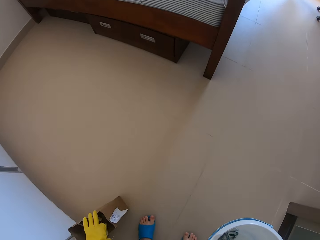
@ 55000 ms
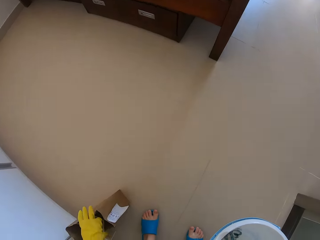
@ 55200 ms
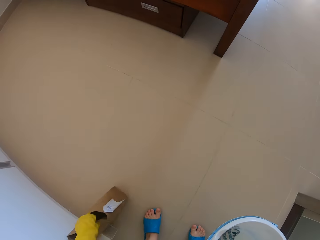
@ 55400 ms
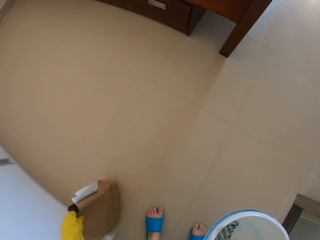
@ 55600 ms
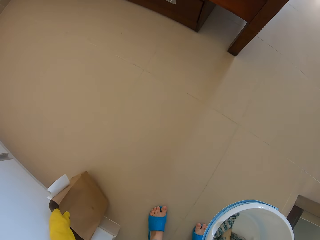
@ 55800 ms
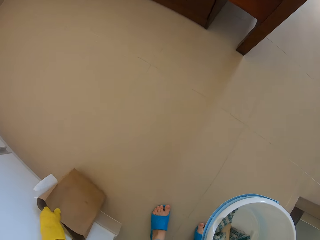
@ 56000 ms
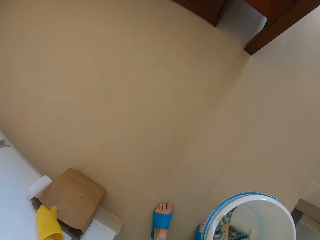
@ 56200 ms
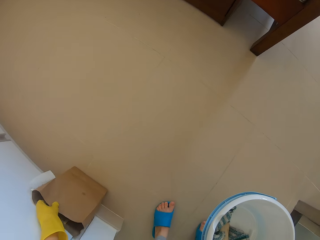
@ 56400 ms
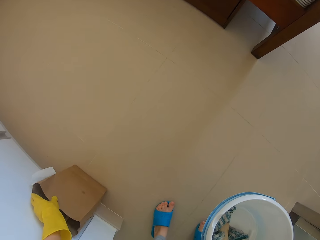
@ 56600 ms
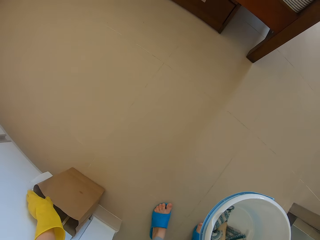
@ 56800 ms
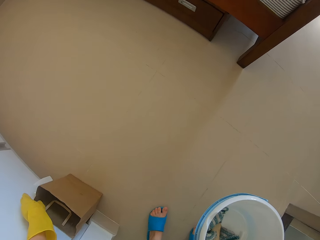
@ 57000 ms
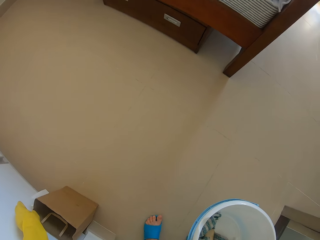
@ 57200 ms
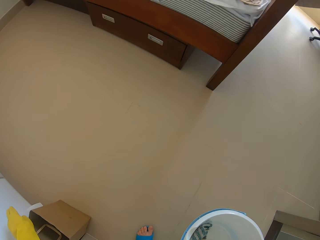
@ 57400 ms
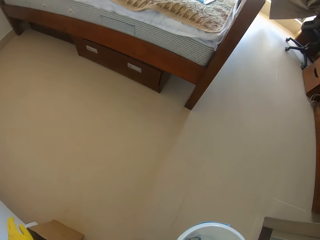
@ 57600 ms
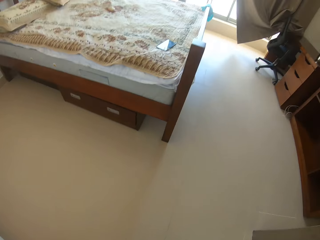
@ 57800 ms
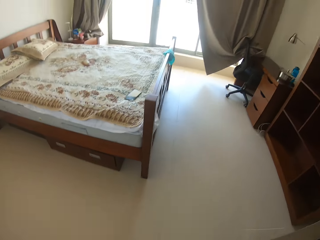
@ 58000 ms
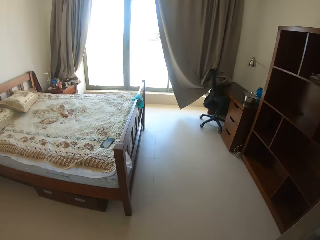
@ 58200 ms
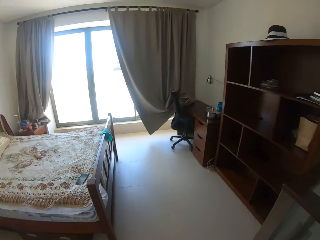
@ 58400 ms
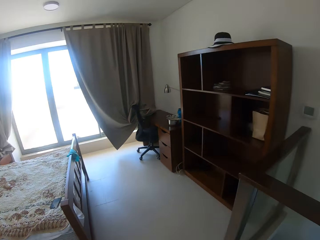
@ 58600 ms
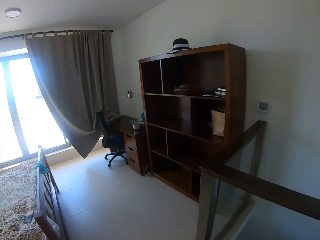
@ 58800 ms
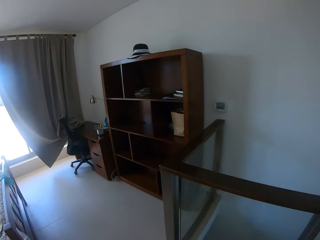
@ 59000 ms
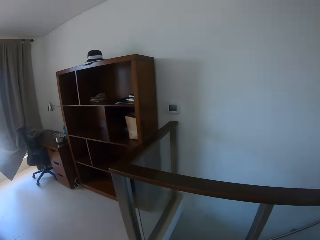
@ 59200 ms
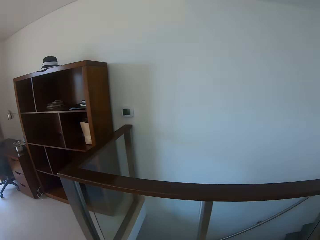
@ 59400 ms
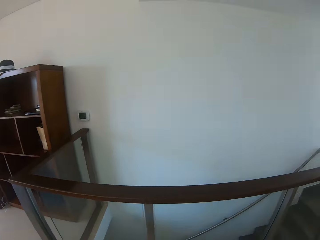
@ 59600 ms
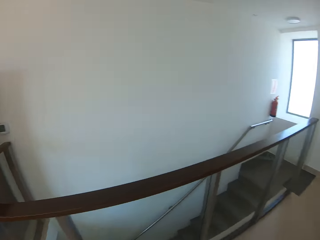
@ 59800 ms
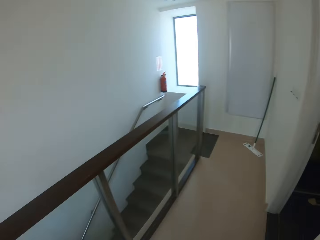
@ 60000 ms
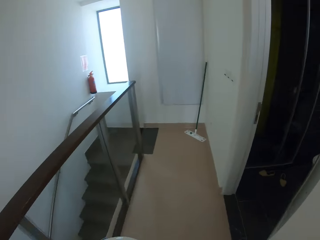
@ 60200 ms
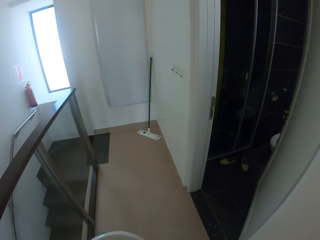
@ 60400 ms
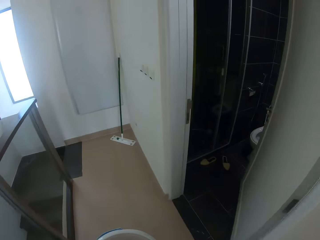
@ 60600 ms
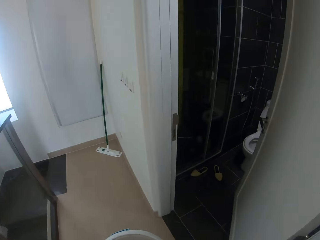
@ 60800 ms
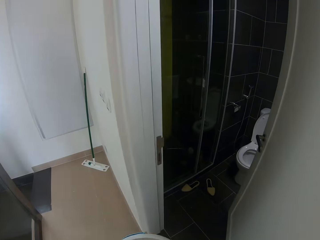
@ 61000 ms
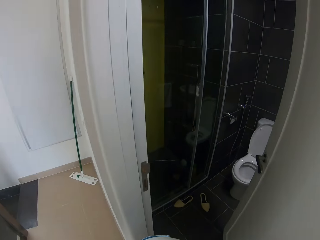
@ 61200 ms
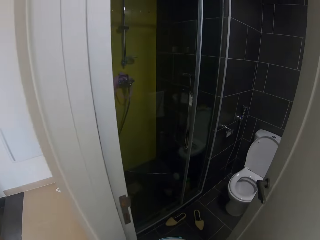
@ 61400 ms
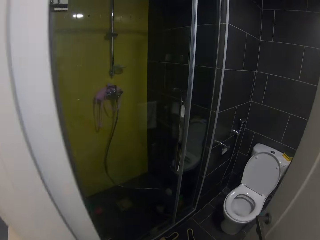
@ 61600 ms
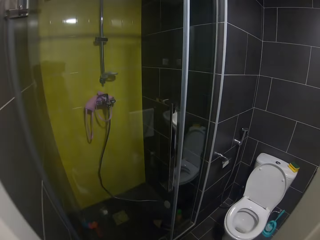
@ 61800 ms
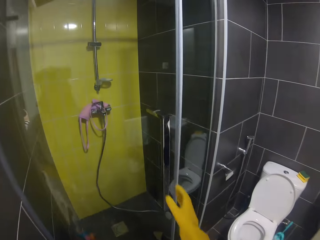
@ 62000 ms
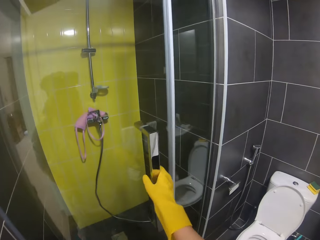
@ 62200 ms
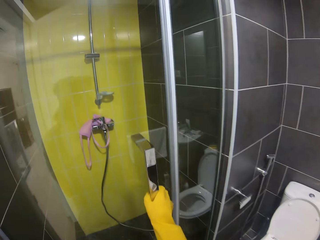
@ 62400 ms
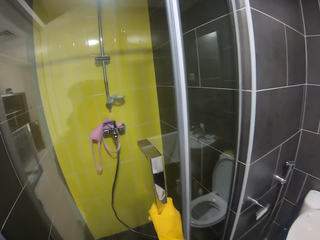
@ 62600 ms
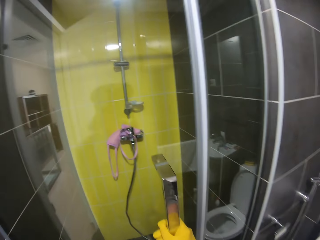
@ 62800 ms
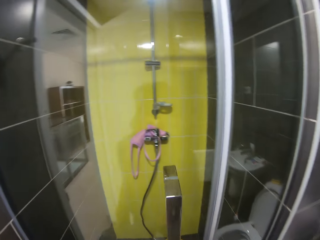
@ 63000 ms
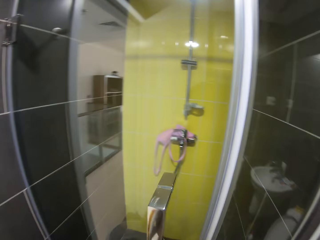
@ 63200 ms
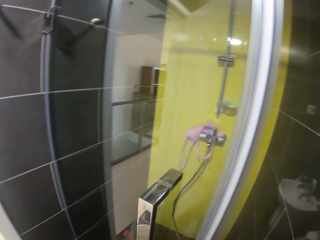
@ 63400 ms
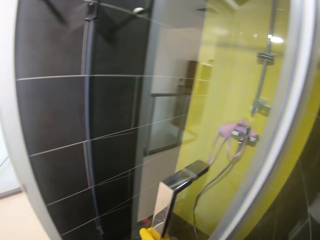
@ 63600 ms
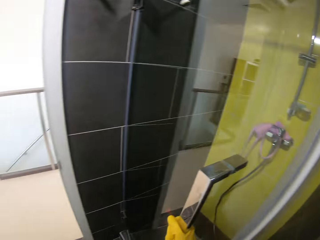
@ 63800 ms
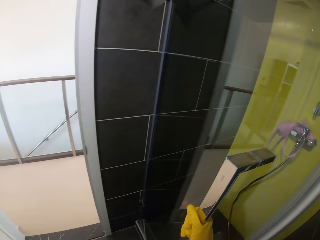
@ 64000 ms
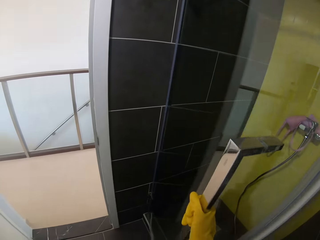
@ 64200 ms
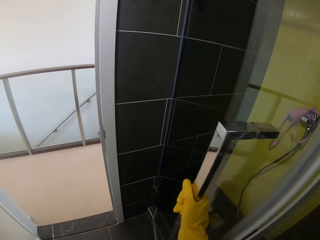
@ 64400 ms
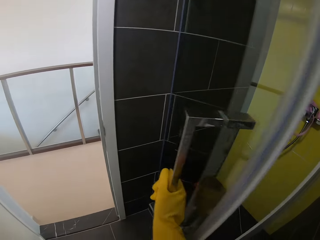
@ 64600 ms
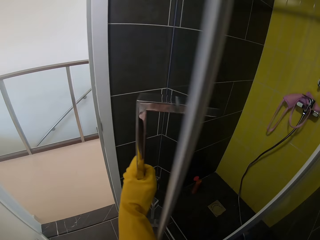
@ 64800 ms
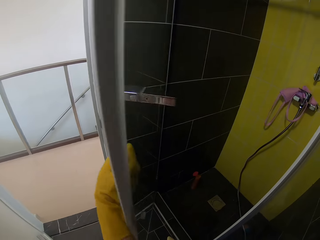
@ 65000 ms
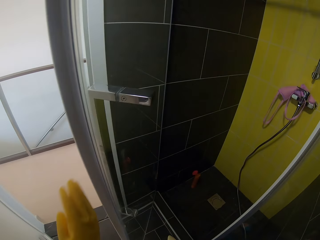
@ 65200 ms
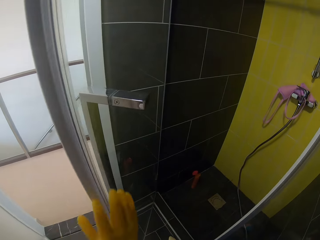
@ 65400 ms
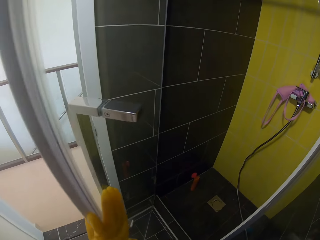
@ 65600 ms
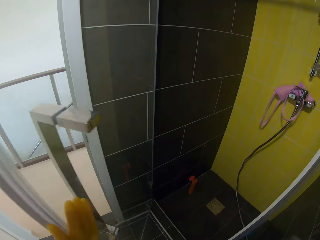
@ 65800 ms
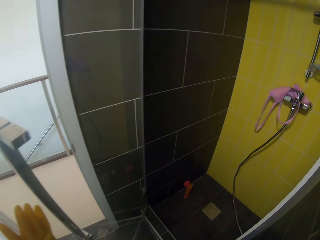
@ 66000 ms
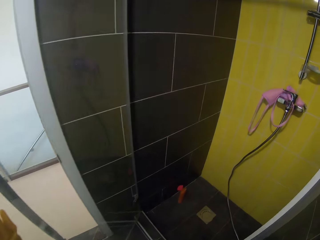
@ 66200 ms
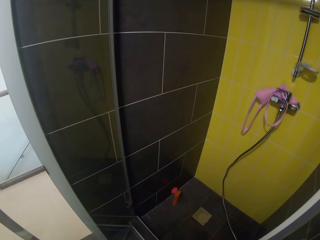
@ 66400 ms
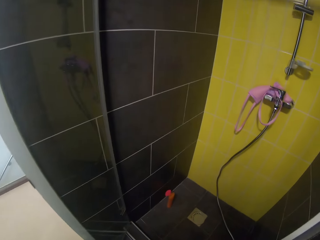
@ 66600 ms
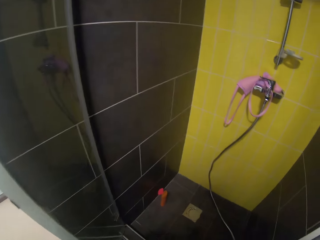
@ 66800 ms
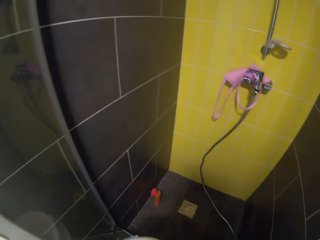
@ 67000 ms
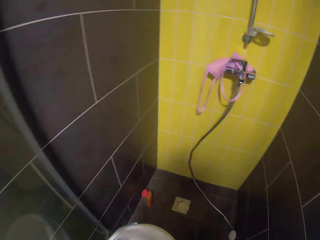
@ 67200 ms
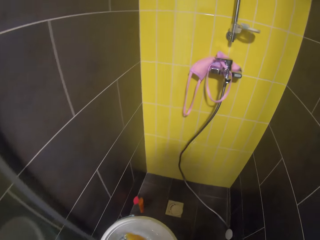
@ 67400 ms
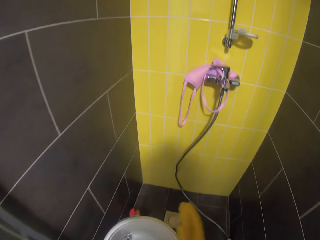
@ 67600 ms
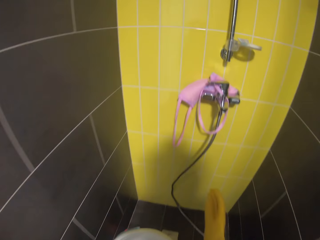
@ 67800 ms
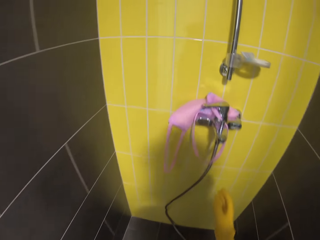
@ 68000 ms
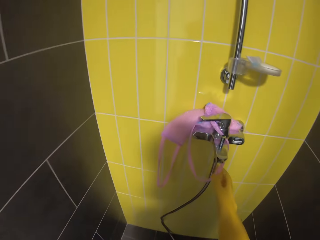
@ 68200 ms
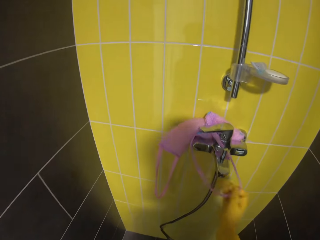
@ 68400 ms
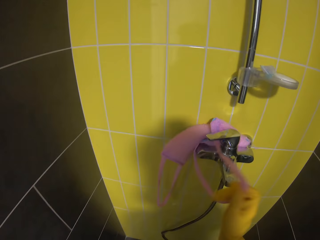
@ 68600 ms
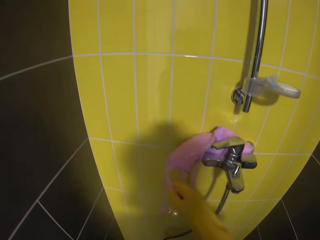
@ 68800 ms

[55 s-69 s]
The camera wearer picks a carrier bag. They move the bag on the floor. They put the carrier bag on the floor. They walk around the house. They walk into the bathroom. They hold the bathroom door. They open the bathroom door. They push the bathroom door. They walk in the bathroom.

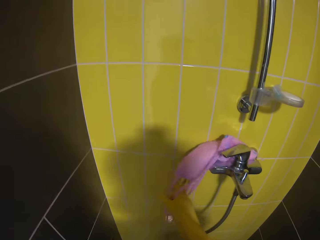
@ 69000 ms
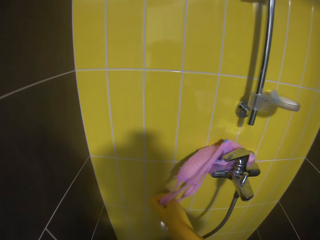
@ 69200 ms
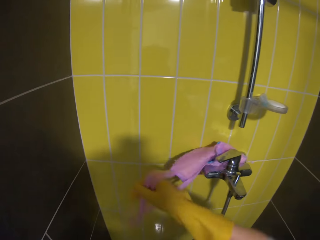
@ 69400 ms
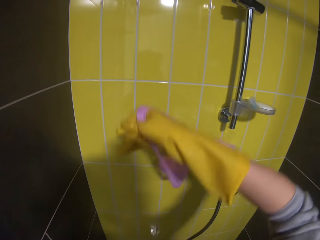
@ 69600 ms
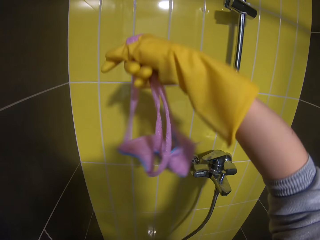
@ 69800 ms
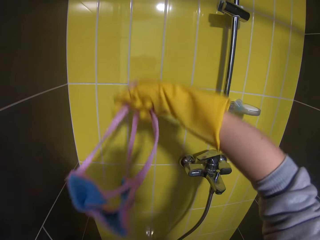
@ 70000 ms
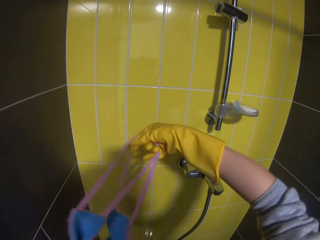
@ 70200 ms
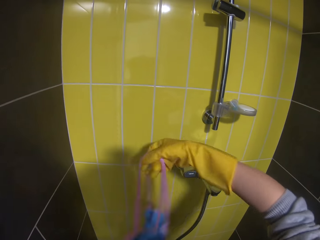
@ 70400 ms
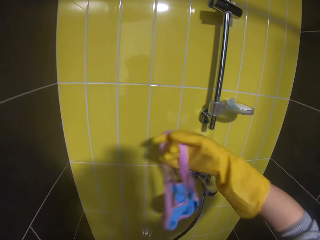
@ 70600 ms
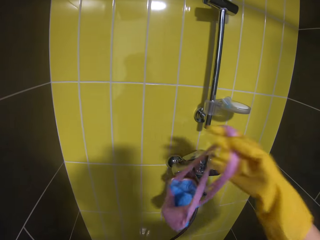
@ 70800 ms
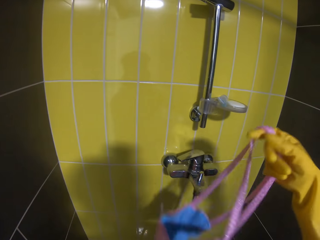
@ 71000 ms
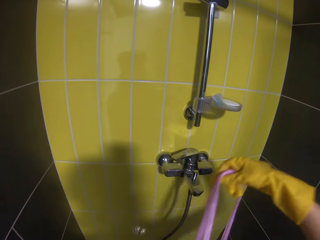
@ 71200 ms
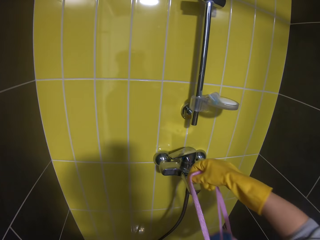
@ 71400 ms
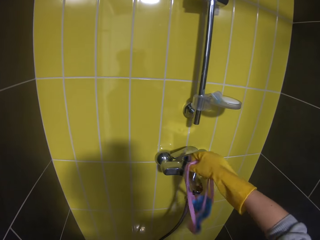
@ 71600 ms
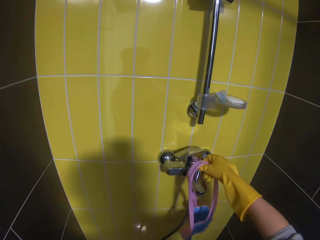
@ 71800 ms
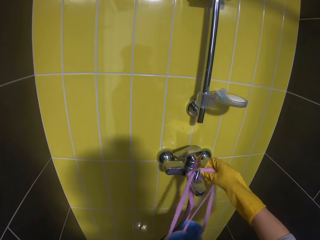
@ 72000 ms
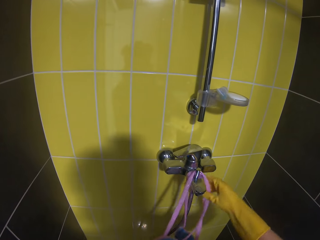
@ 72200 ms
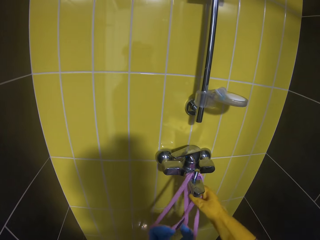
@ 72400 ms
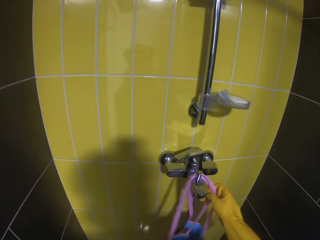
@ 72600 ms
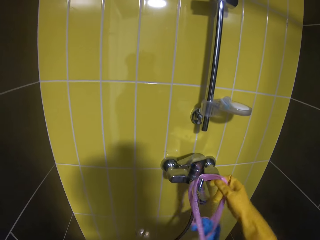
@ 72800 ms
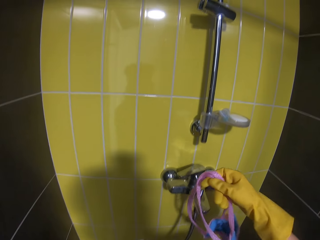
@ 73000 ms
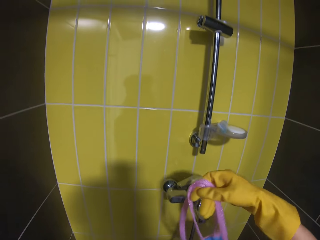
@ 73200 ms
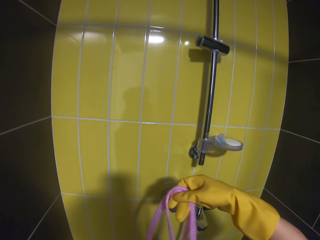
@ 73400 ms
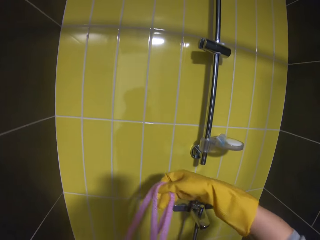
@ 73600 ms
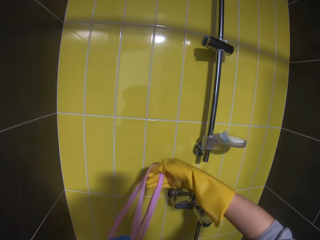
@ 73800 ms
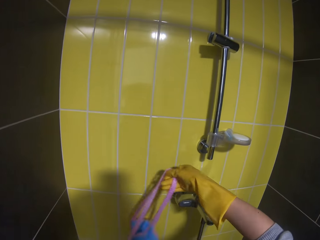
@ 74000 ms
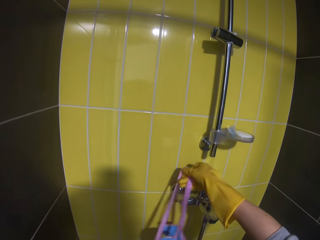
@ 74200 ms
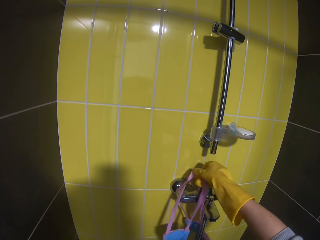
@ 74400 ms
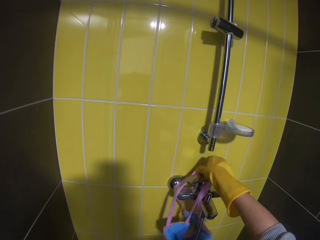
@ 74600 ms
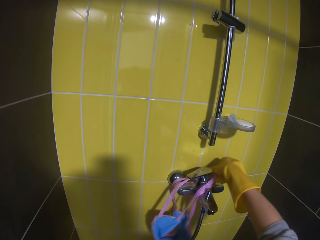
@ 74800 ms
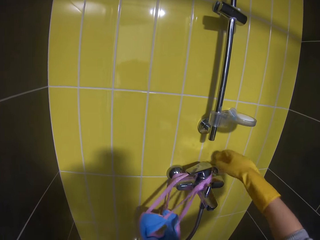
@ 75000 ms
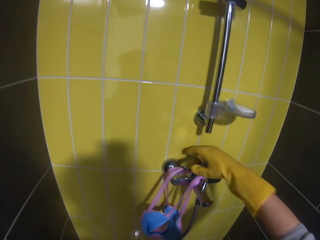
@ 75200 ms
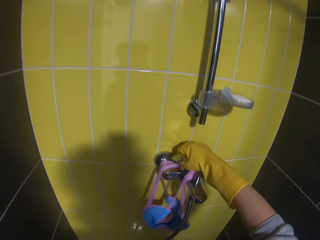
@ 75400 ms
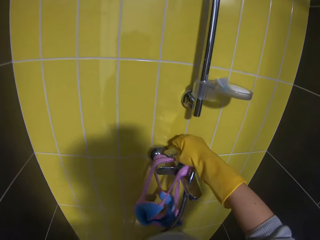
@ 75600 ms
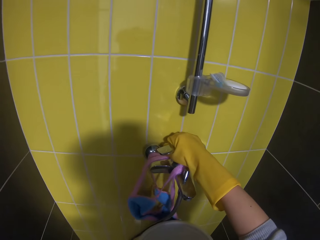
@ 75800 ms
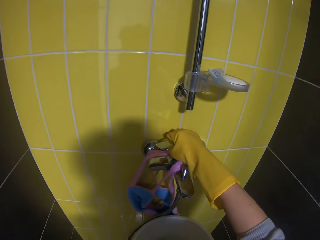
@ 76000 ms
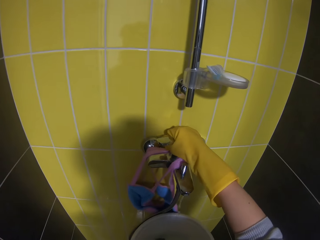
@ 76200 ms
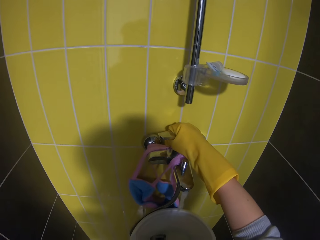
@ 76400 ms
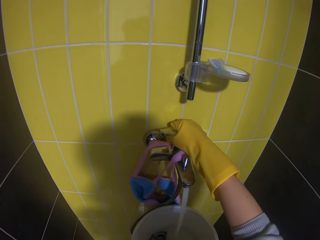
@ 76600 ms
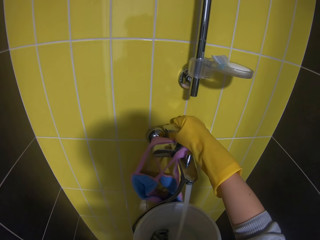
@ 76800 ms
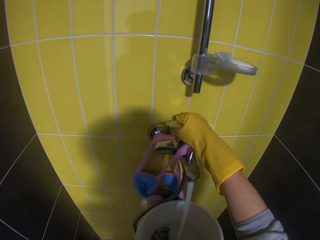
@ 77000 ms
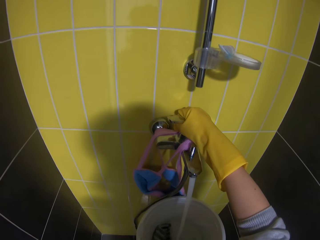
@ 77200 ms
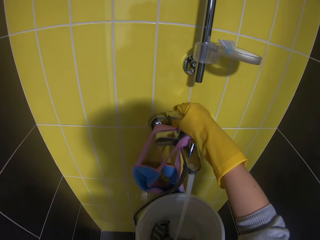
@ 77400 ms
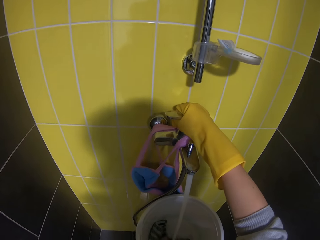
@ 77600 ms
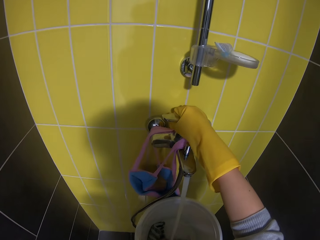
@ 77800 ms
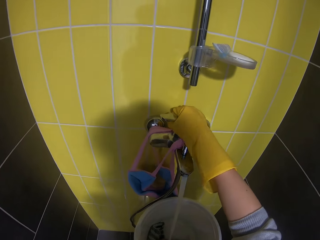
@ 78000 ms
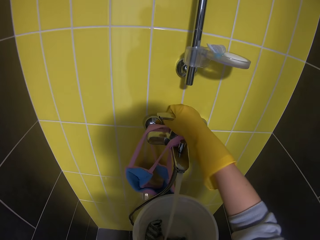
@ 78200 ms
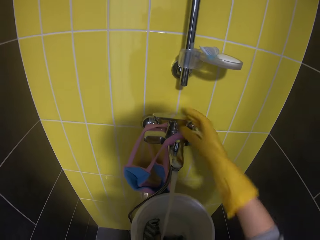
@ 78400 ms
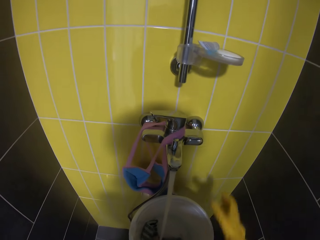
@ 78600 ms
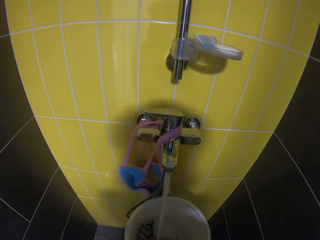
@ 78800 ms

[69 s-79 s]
The camera wearer lifts a bathing loofah or cloth on the tap. They hang the bathing loofah on the faucet. They lift the bathing loofah. They hang the bathing loofah on the faucet. They open the faucet. They fetch water. They pour water into the bucket. They remove a hand from the faucet.
